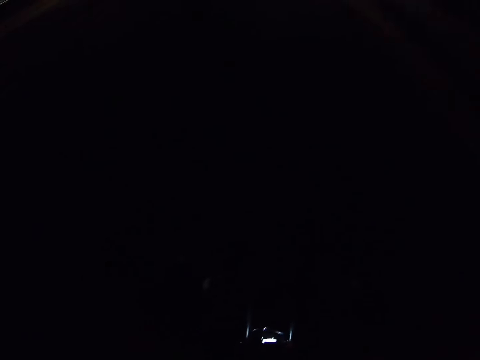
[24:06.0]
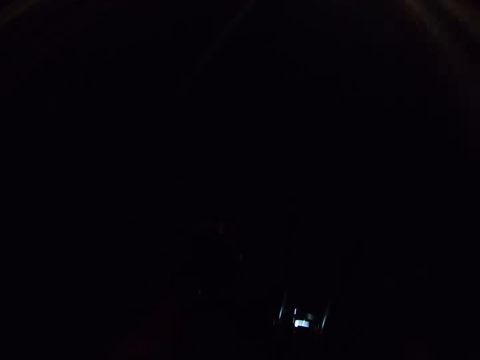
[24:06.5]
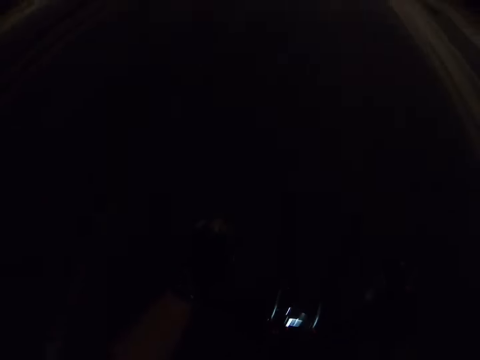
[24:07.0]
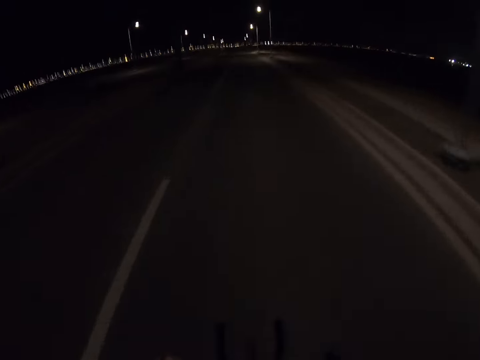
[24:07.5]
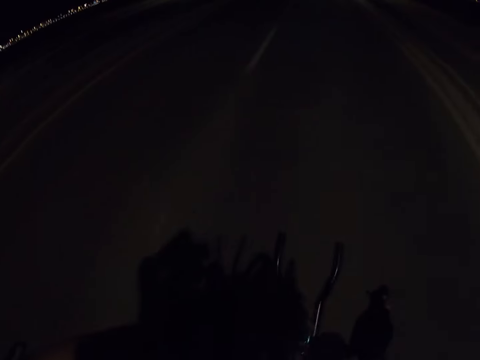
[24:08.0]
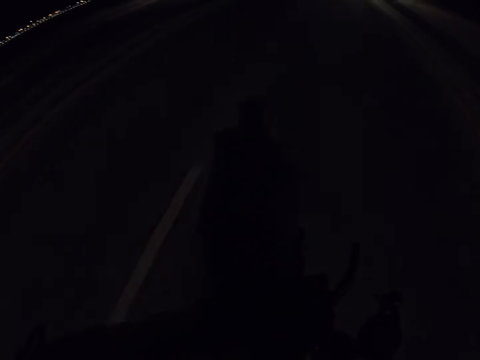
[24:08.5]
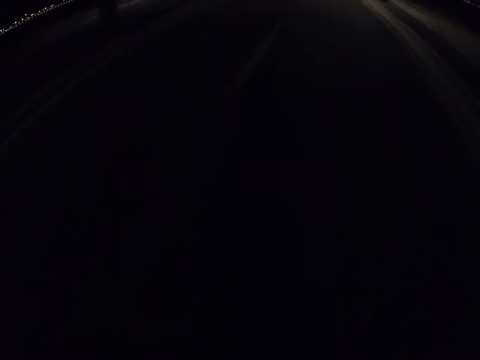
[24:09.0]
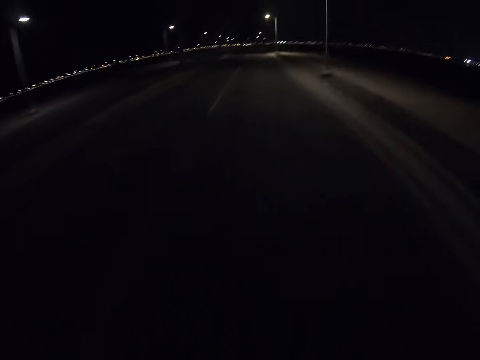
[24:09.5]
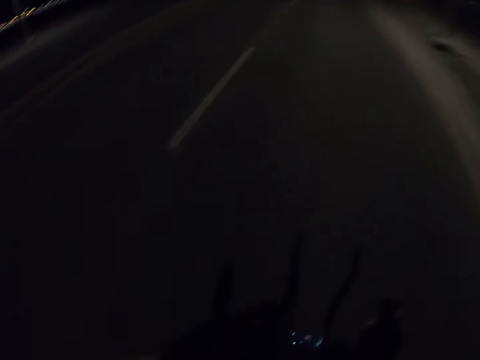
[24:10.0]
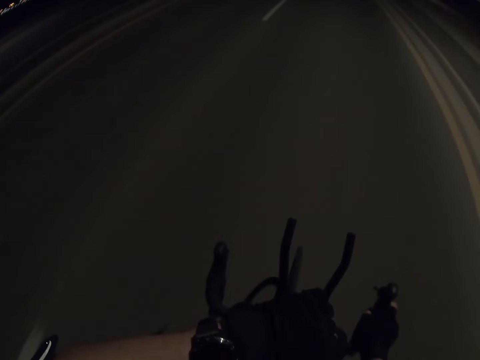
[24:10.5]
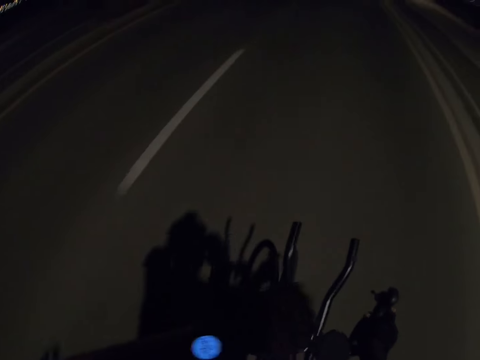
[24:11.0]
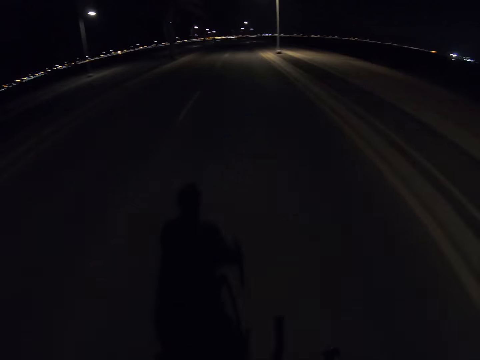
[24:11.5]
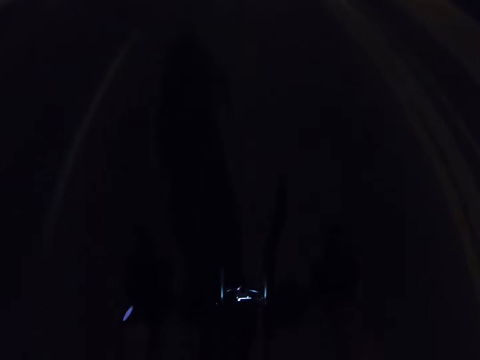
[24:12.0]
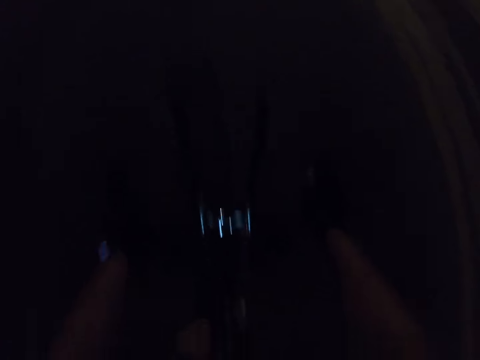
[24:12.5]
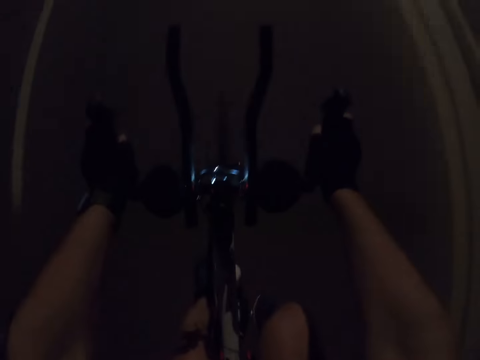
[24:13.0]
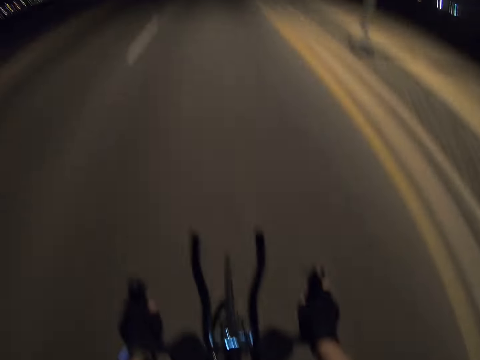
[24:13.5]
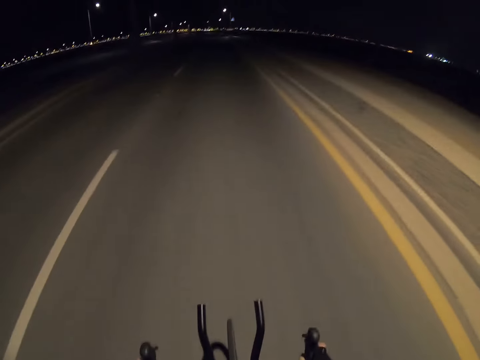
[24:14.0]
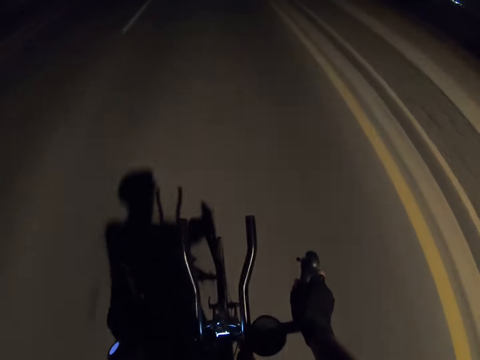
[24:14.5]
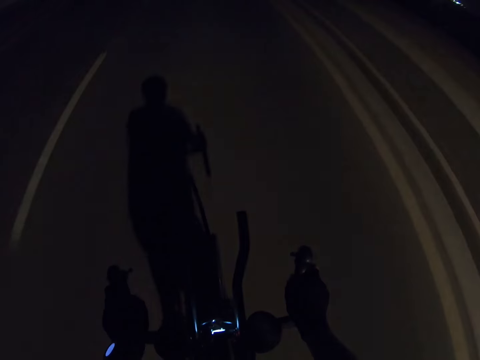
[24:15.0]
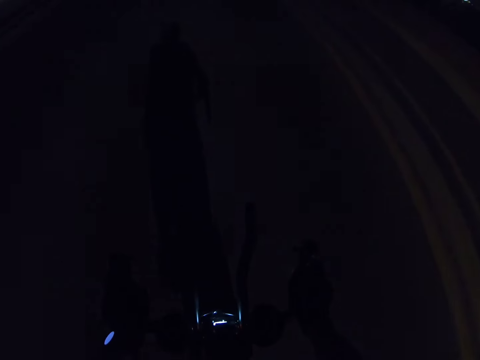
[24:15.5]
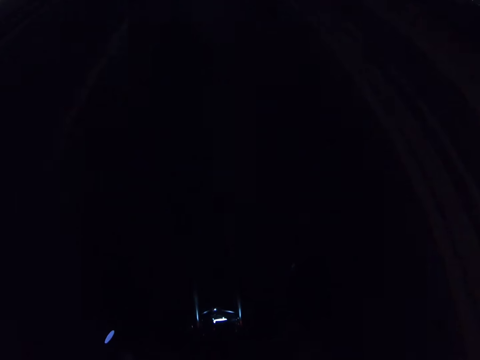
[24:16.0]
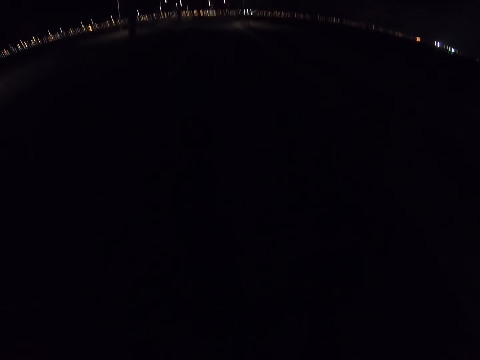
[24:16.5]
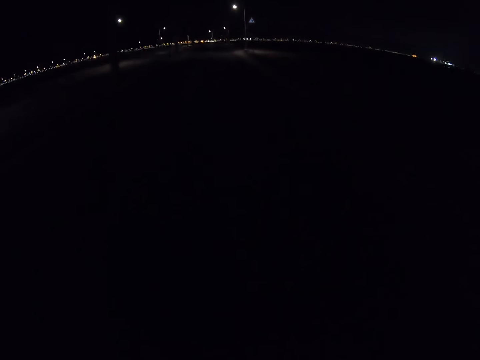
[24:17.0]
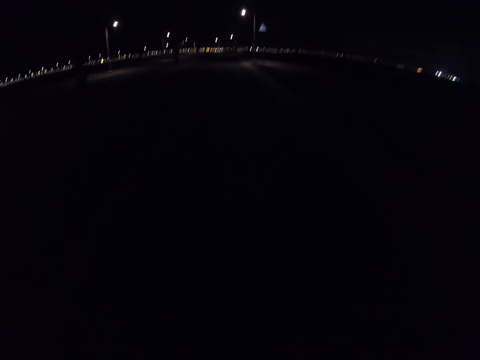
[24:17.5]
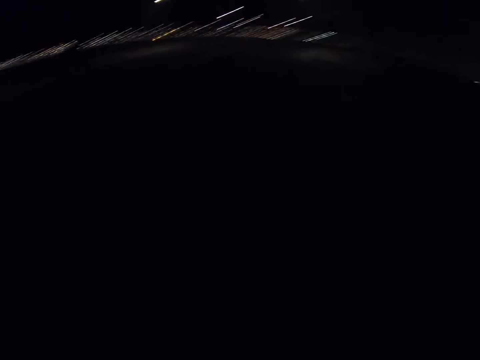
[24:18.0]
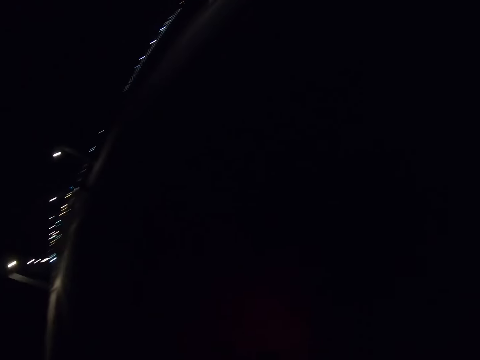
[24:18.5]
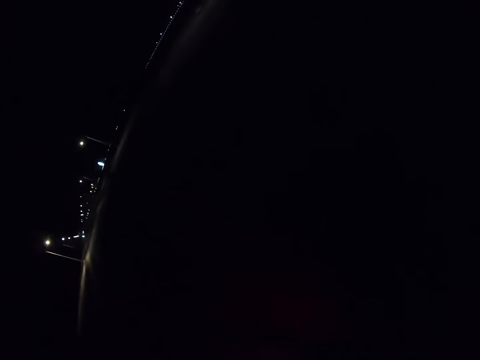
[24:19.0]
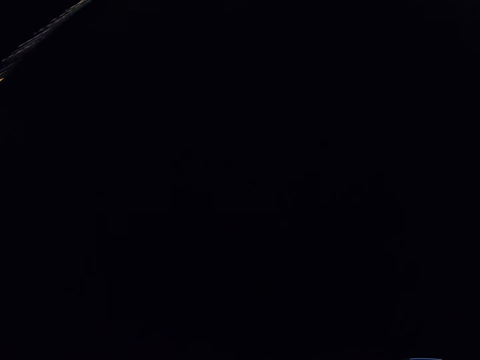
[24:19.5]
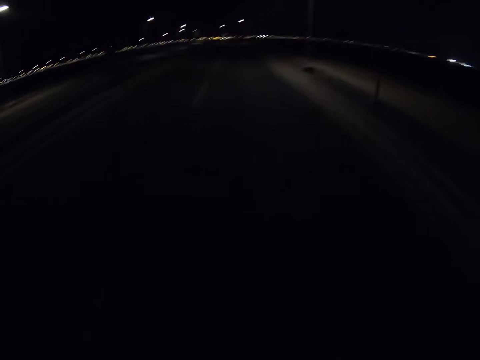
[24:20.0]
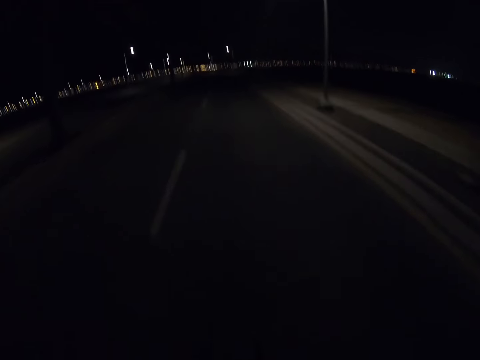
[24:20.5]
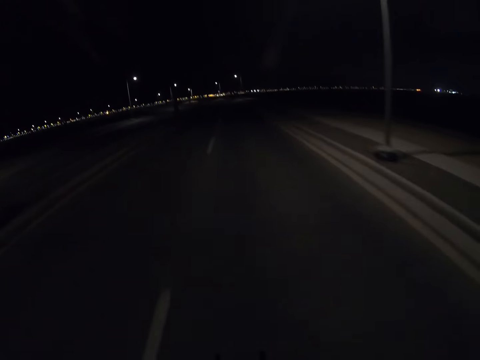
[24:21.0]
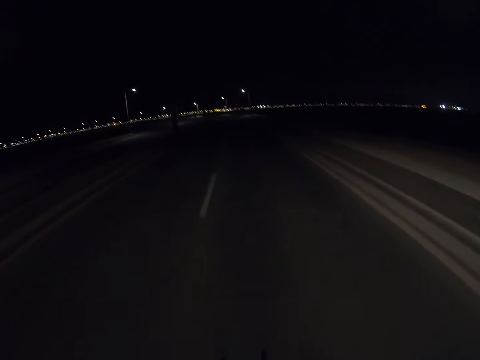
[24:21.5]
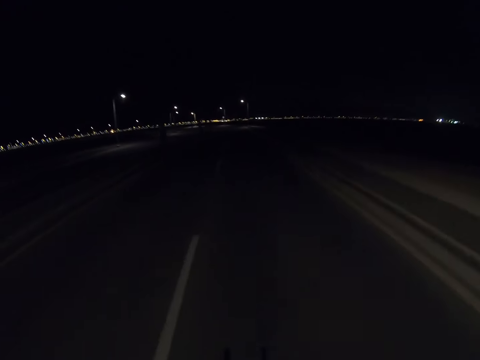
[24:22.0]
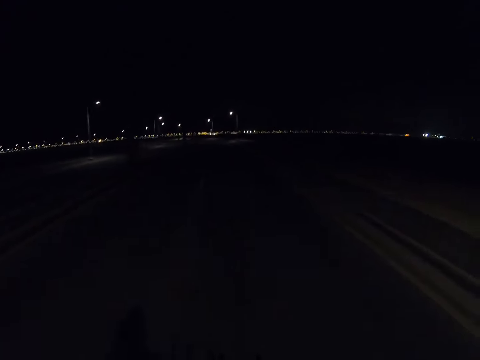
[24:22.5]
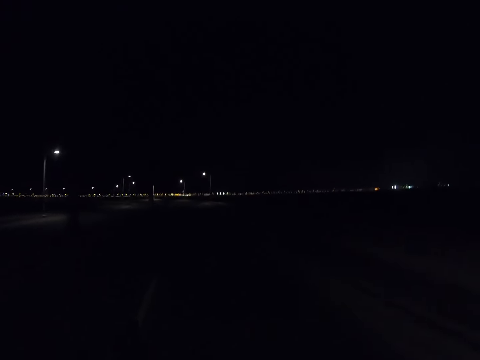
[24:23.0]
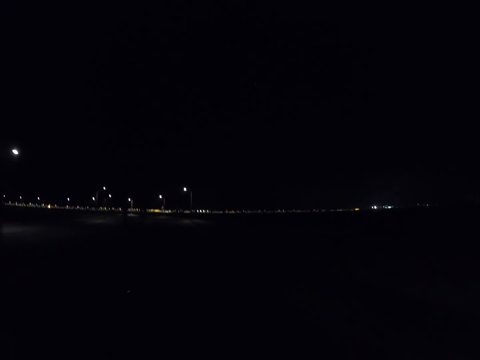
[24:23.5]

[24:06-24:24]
The camera wearer rides the bike and holds the bike handlebar. They touch something. They ride the bike and check the watch on the left hand. They ride the bike and look around.

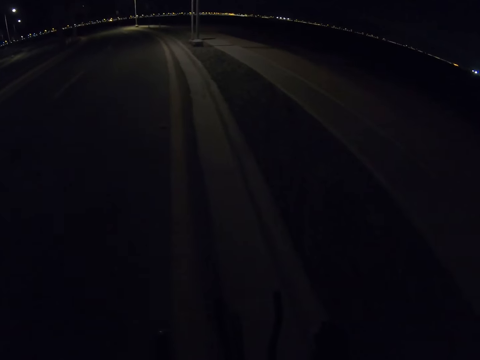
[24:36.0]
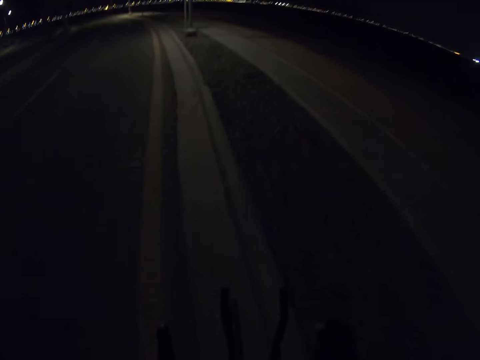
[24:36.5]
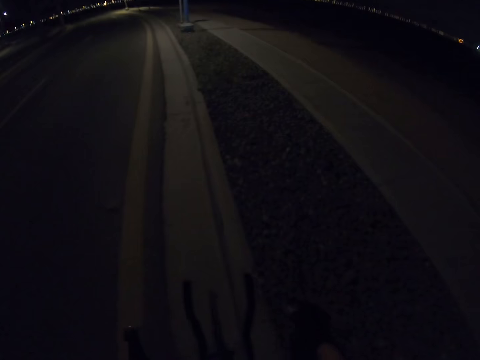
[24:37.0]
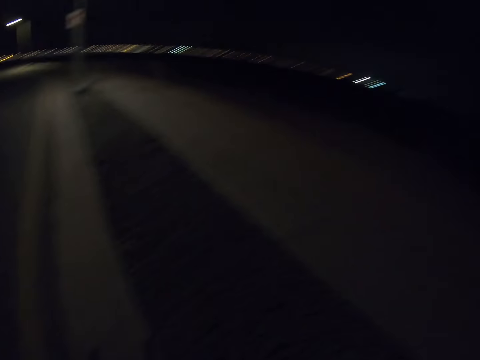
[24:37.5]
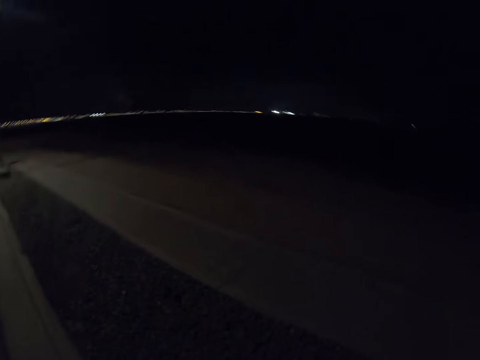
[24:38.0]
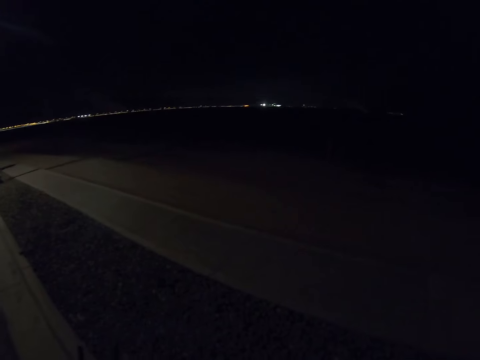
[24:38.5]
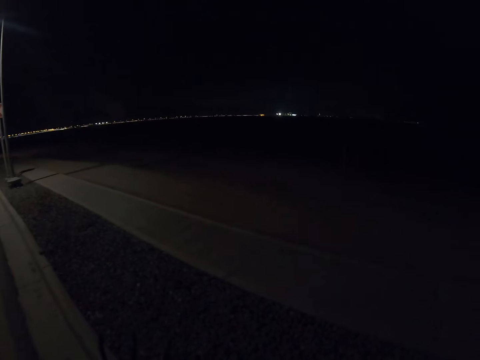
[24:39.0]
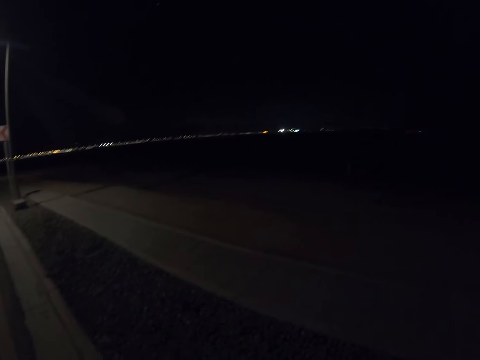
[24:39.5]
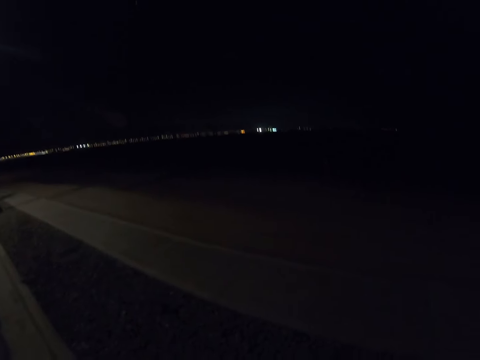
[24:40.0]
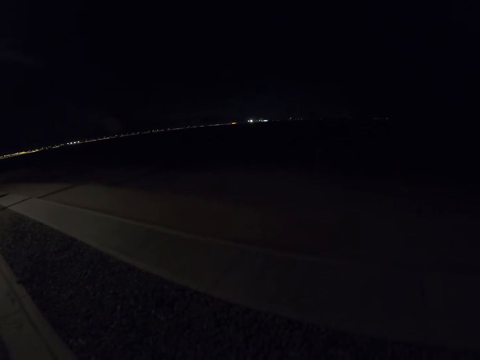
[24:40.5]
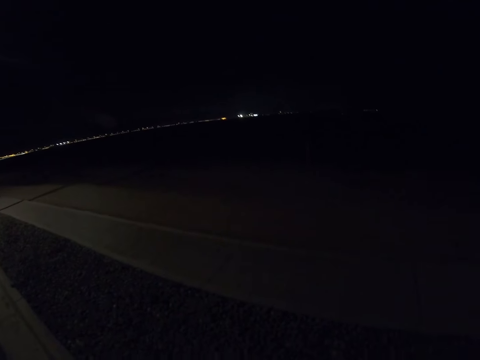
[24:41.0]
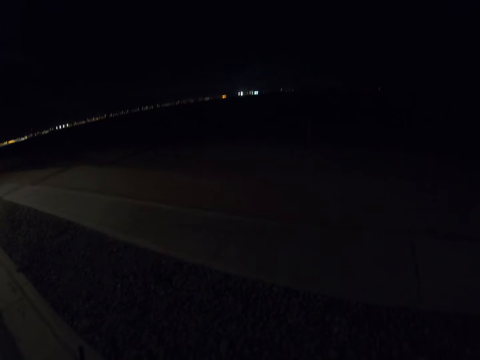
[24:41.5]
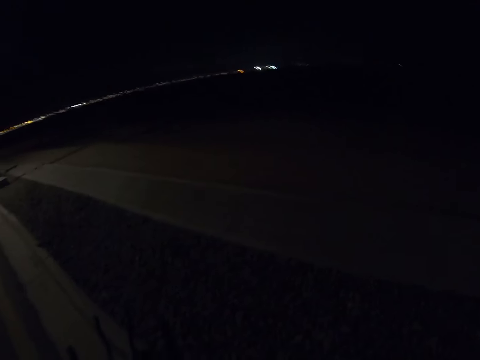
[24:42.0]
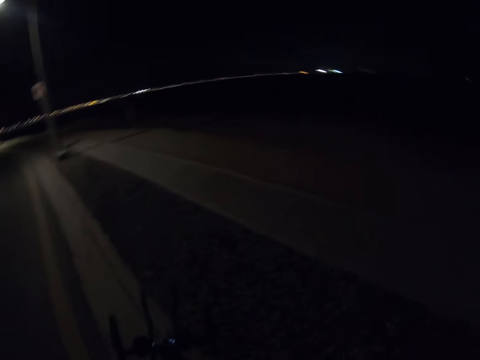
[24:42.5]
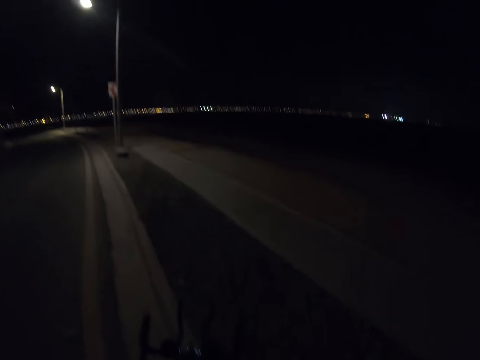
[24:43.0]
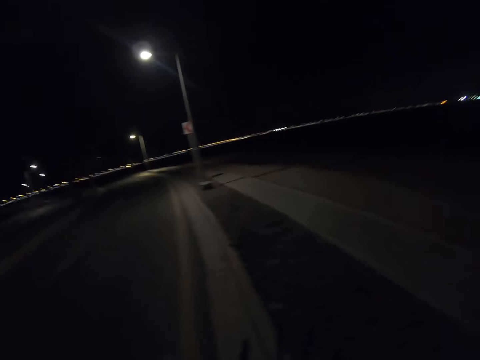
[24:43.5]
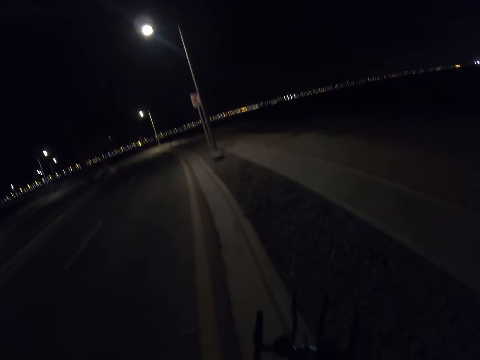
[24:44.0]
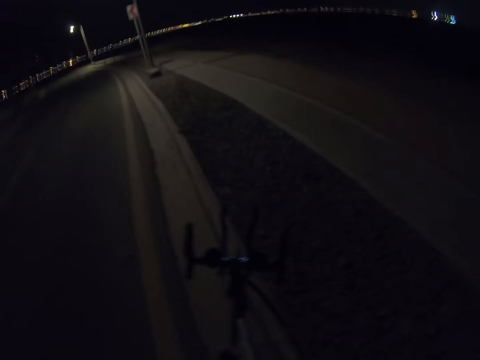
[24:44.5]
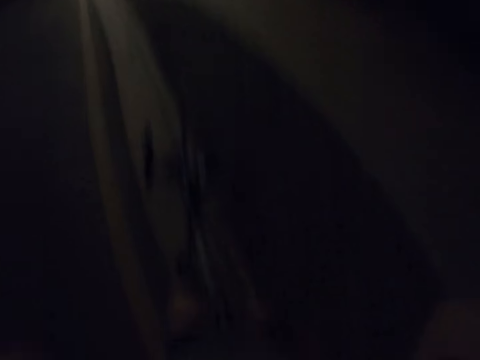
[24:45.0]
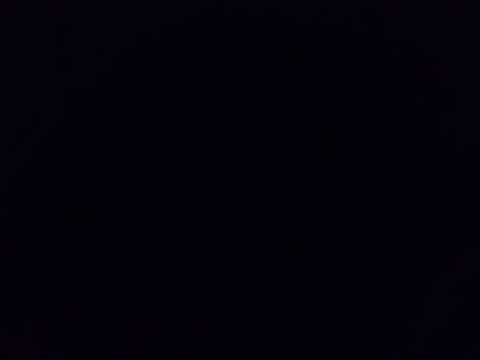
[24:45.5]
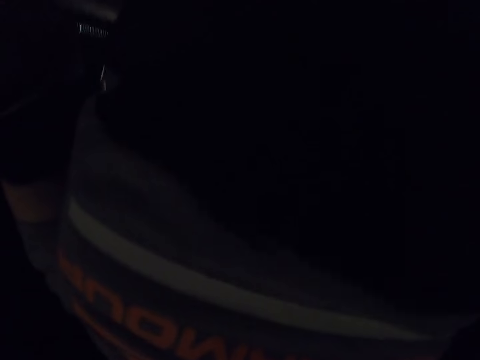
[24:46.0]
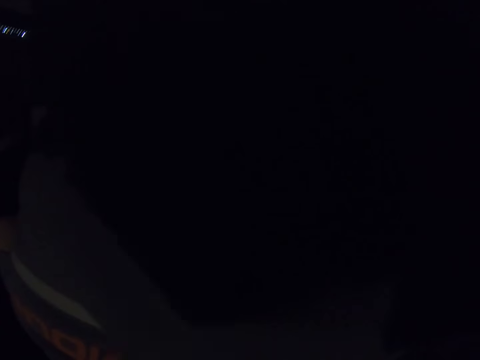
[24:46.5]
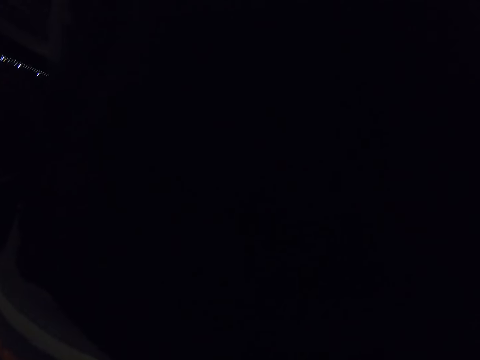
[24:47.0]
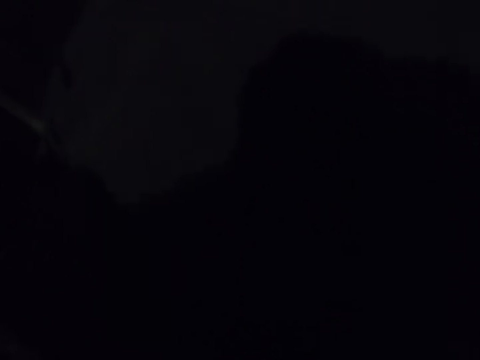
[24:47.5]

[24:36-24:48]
The camera wearer stops the bicycle. They look around. They look at the t-shirt.
